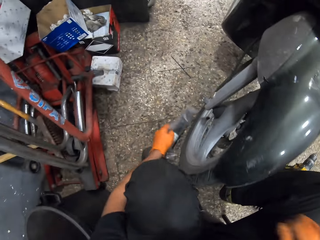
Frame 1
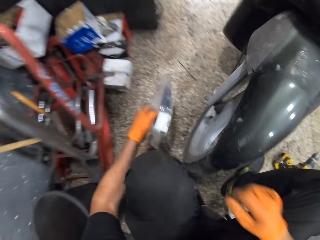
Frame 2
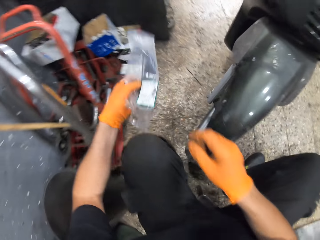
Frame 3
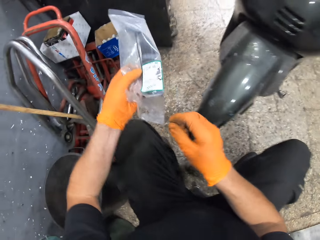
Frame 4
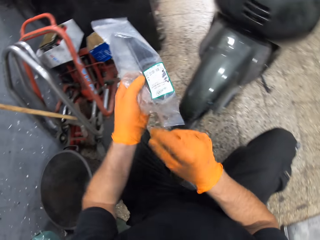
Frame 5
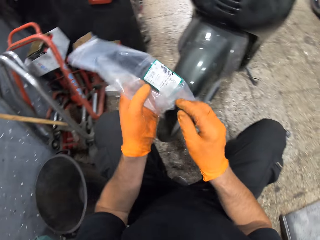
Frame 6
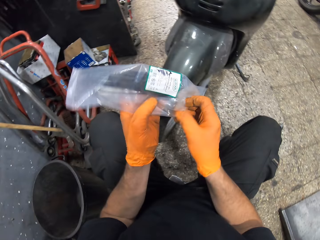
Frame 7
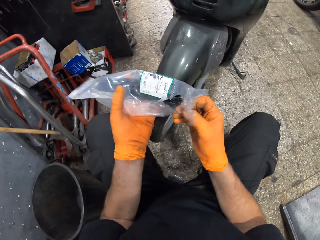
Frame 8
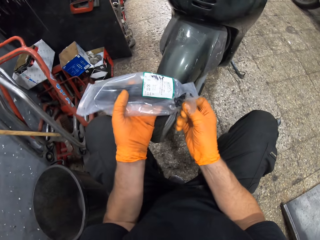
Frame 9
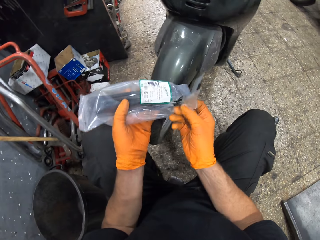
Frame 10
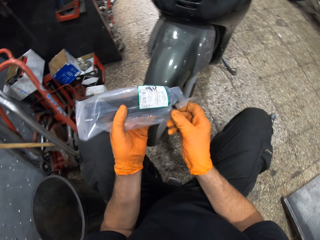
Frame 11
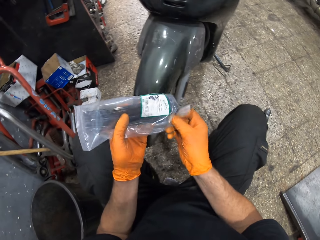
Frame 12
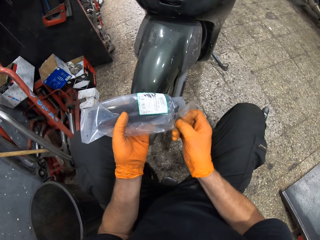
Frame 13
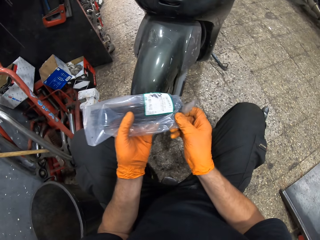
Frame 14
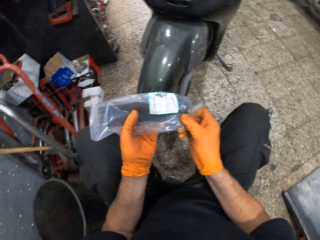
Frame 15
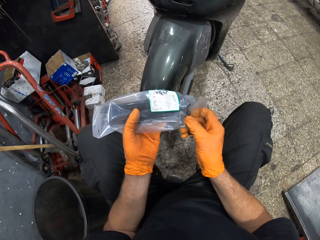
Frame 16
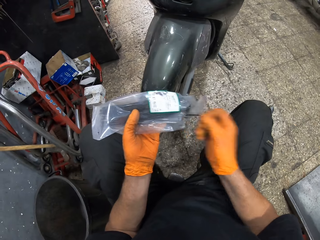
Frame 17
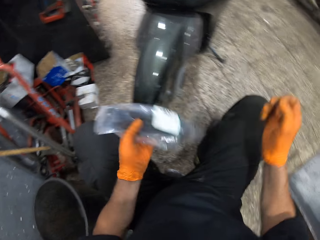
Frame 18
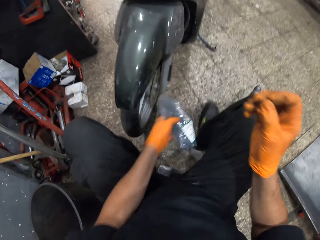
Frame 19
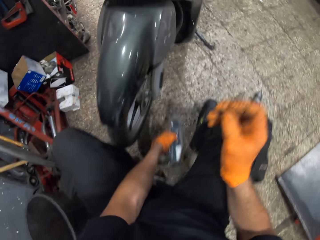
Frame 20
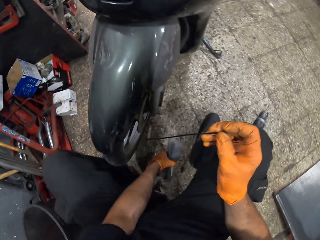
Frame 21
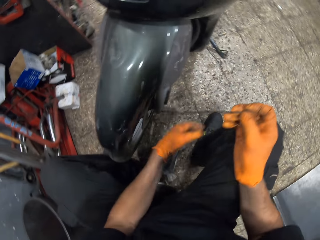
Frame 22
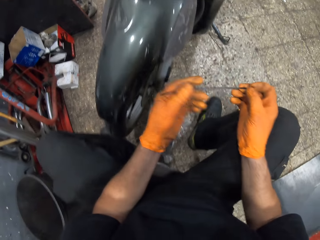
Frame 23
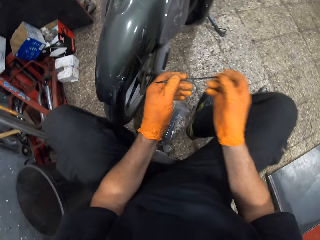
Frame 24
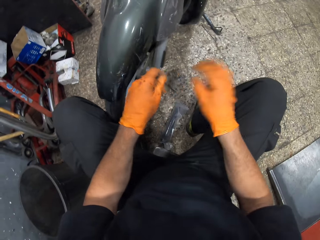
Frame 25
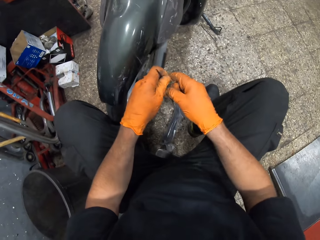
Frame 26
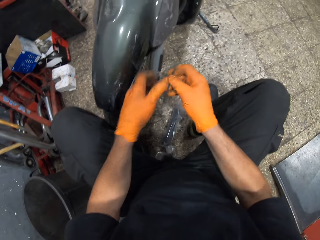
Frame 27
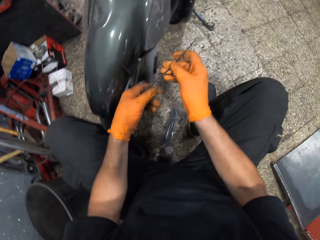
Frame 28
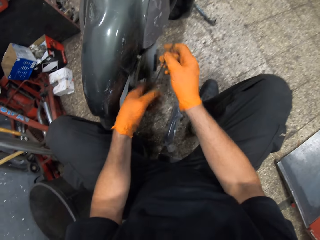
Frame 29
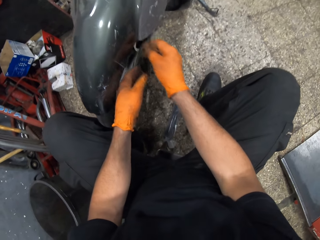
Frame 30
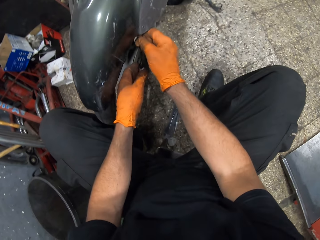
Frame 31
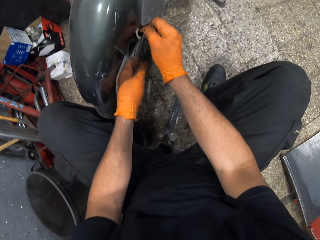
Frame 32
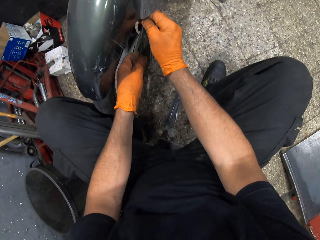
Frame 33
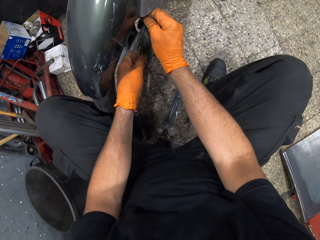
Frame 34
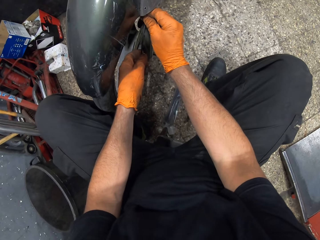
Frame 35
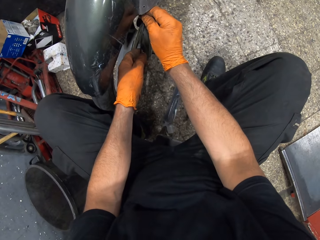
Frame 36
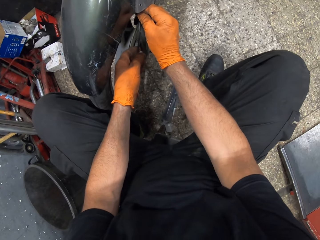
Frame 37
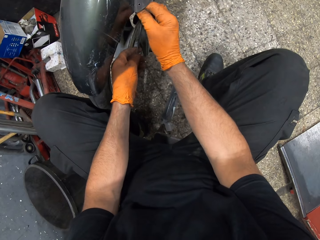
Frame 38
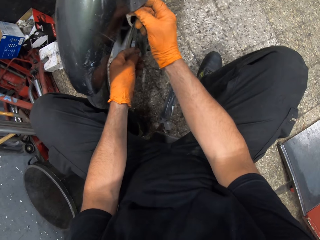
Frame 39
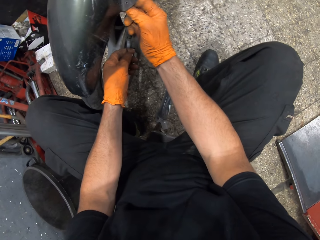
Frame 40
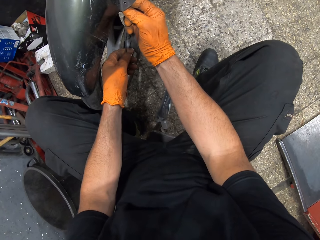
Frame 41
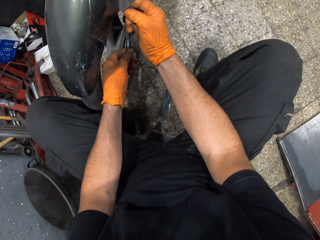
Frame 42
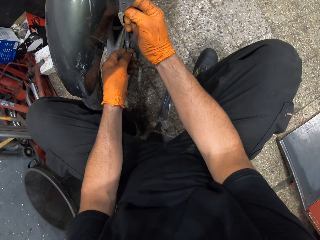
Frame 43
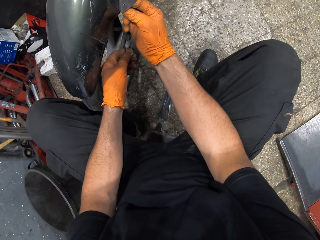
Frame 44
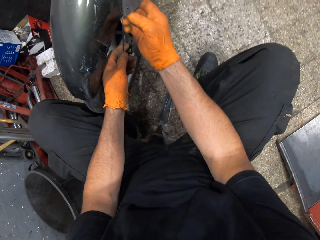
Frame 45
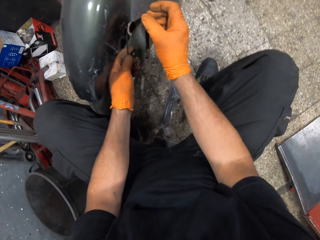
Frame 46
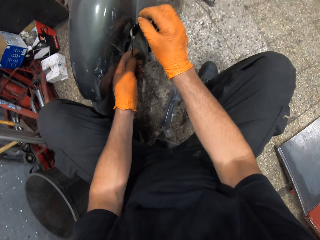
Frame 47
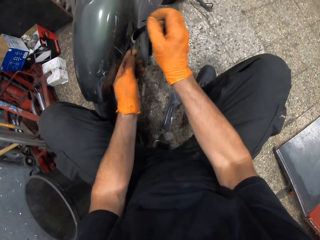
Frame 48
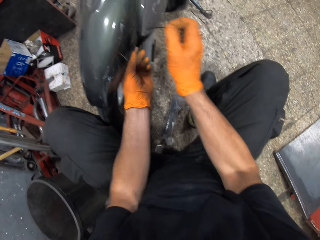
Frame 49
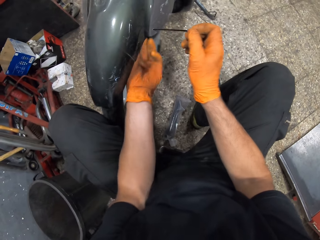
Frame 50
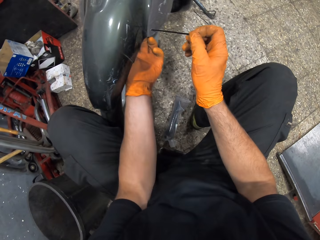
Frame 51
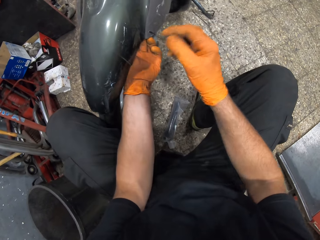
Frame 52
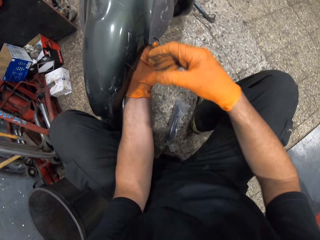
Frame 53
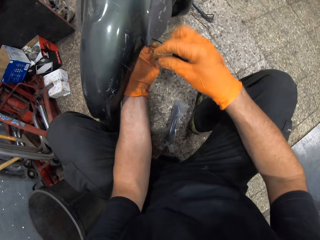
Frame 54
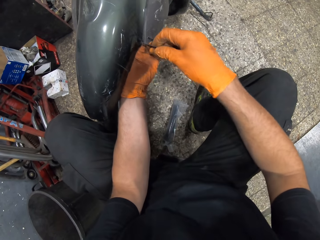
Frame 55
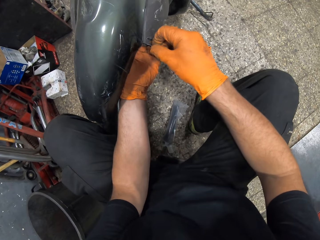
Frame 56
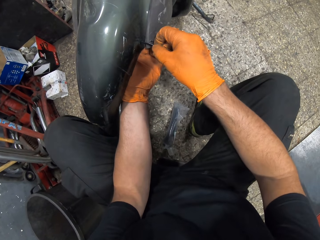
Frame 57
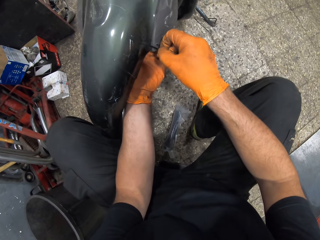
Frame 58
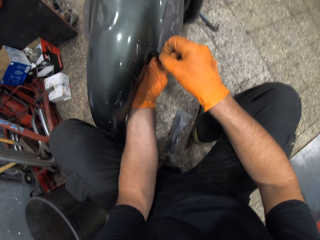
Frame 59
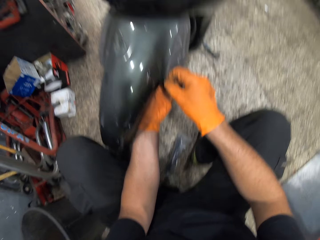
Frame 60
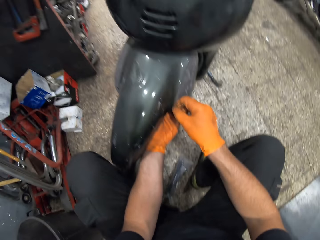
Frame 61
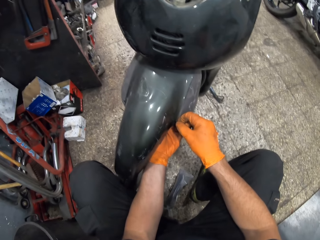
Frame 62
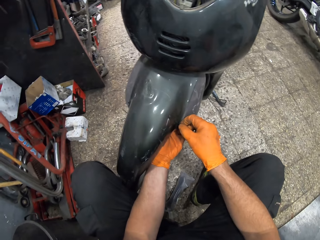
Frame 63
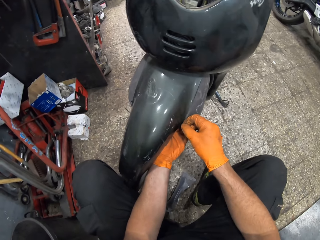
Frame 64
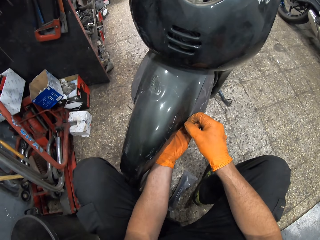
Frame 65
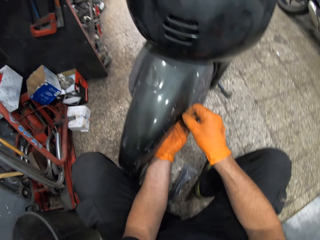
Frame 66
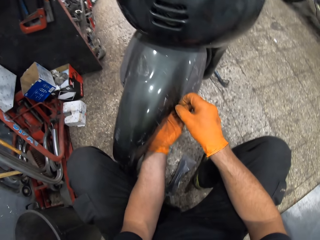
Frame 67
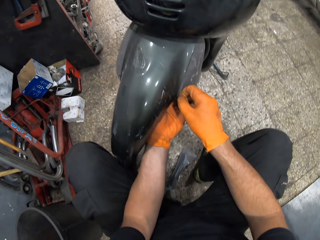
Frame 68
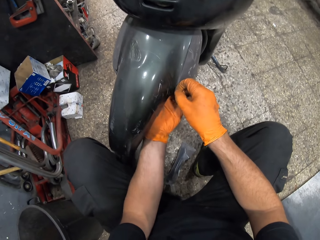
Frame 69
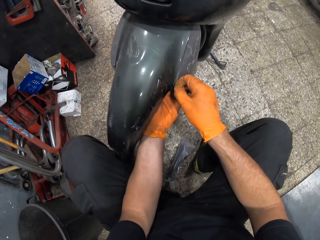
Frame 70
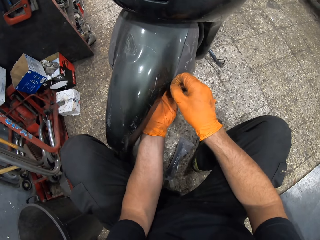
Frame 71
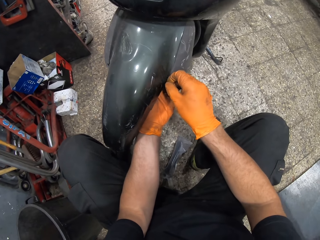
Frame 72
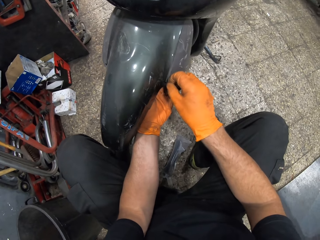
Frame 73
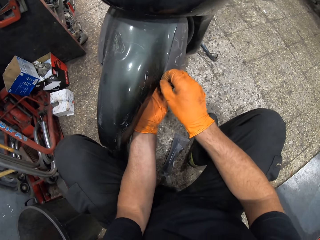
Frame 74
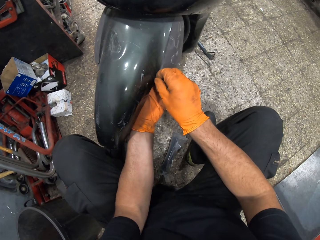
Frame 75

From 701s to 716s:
The camera wearer picks up the nylon from the ground. He takes a cable tie from the nylon. He drops the nylon on the ground. He turns the cable tie. He passes the cable tie through the hole. He pulls the cable tie with his right hand. He passes the cable tie through the hole.

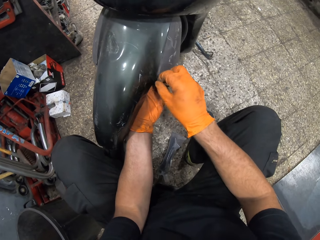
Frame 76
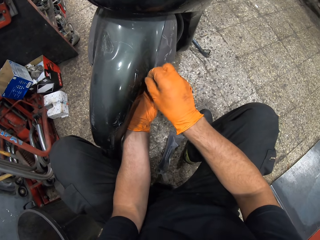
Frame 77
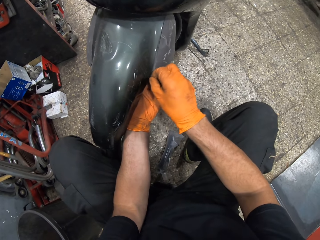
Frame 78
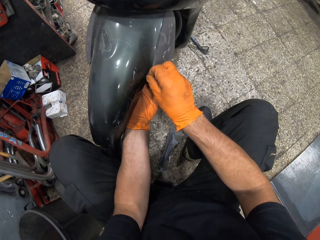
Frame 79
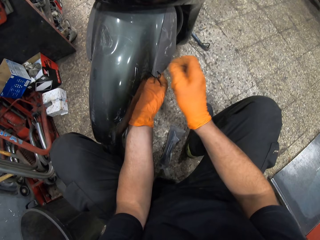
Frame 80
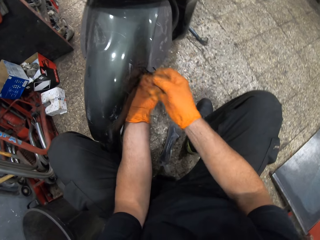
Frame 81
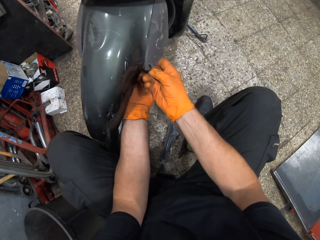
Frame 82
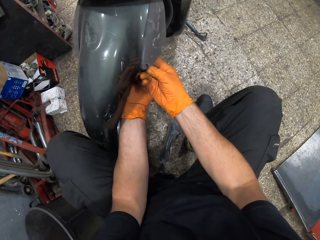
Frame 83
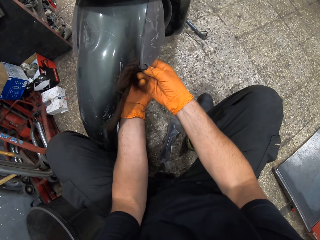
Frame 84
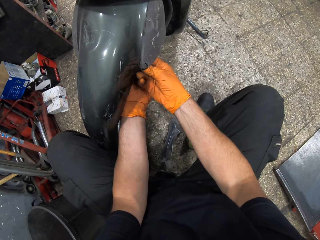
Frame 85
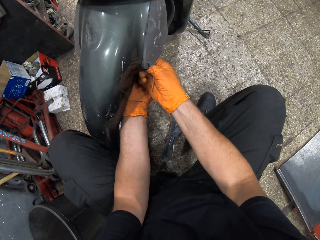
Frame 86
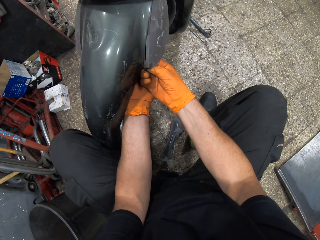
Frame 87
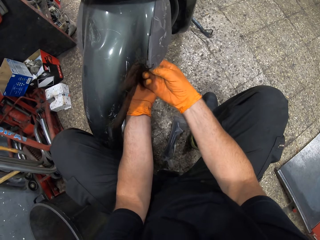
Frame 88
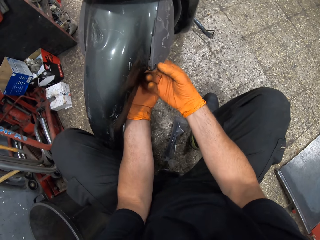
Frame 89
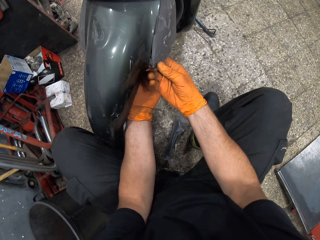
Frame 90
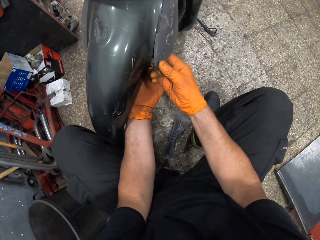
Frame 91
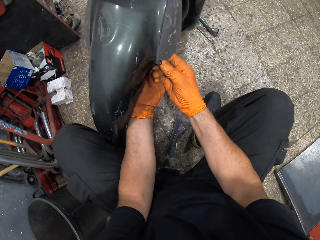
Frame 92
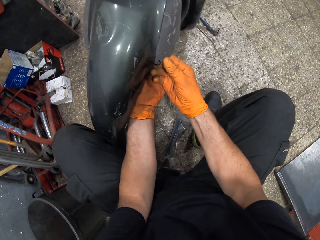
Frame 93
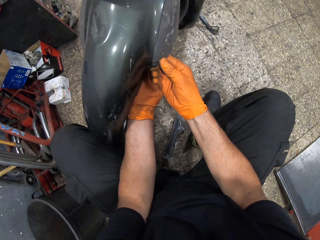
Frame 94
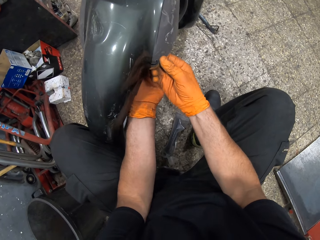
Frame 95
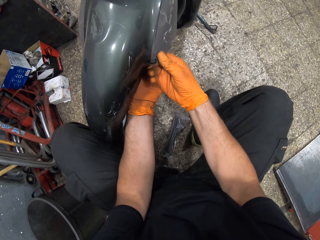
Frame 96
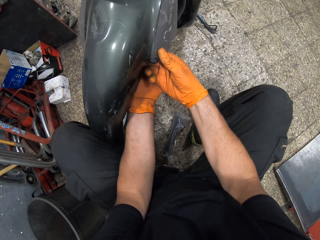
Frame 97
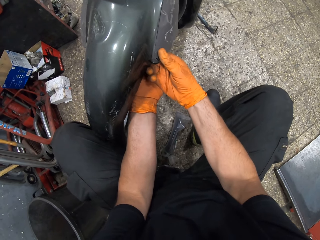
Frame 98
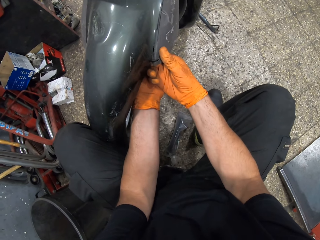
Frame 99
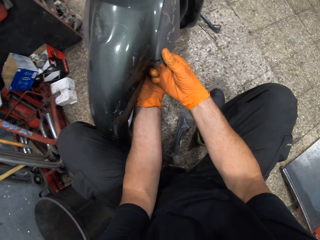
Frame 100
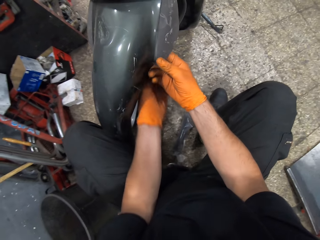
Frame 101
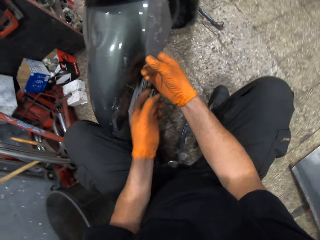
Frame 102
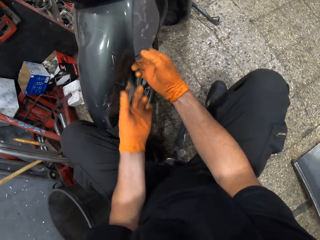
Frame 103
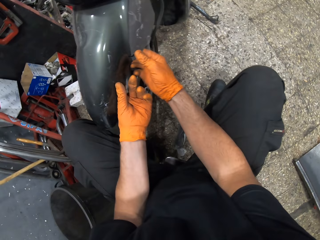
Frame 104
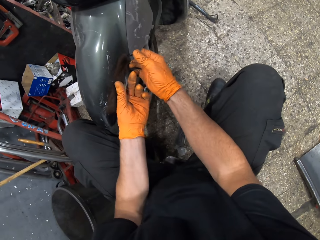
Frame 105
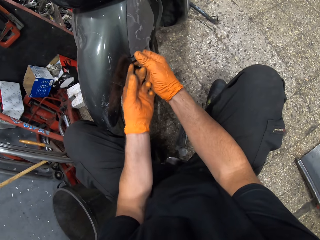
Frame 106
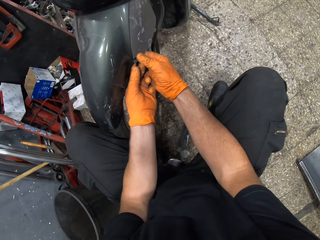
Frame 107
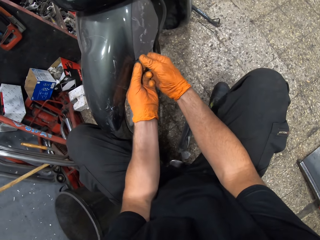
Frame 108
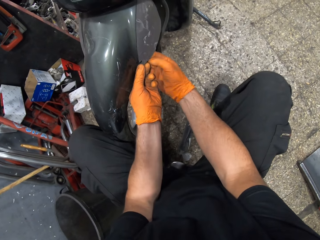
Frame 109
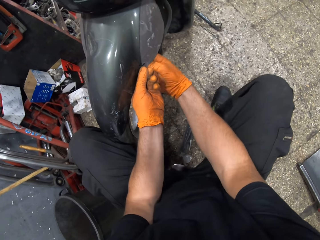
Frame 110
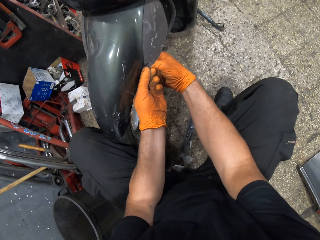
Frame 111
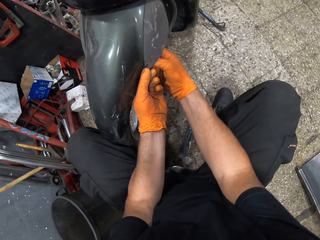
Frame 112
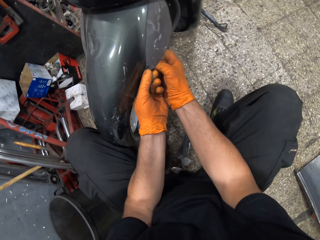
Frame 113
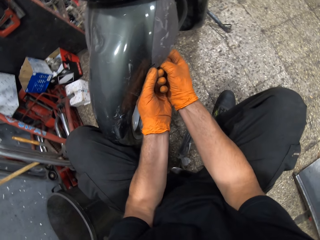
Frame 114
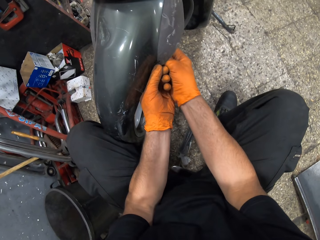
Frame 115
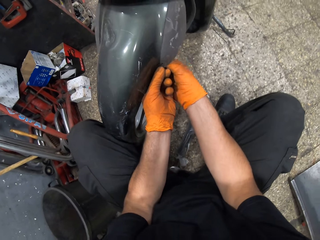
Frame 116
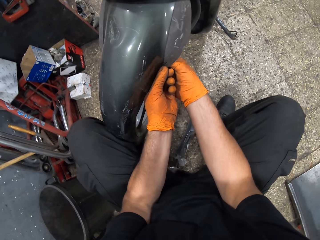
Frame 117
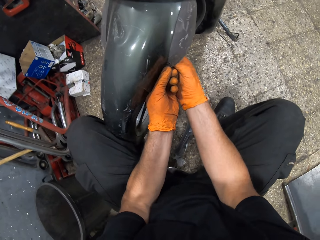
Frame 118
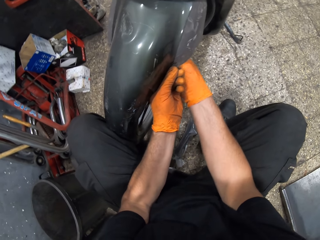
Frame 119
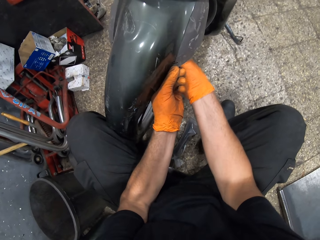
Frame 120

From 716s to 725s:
The camera wearer adjusts the bike's mudguard.
